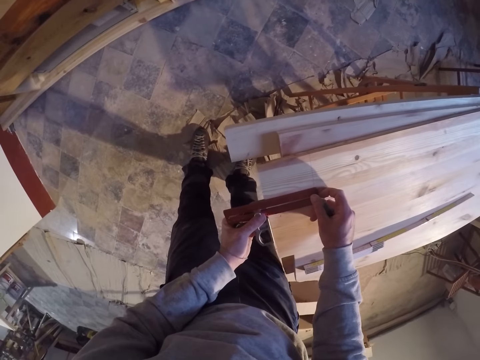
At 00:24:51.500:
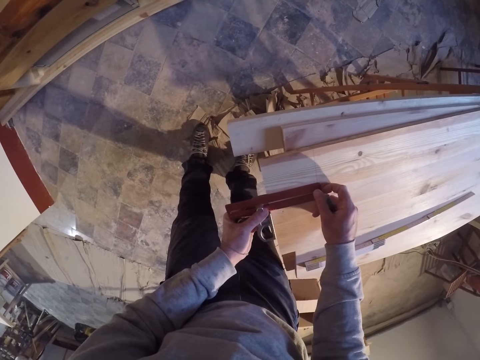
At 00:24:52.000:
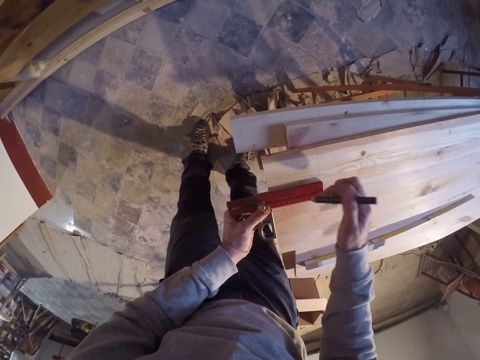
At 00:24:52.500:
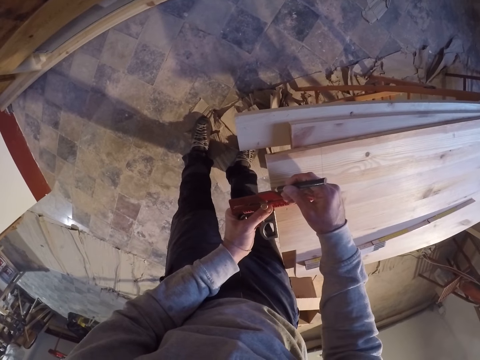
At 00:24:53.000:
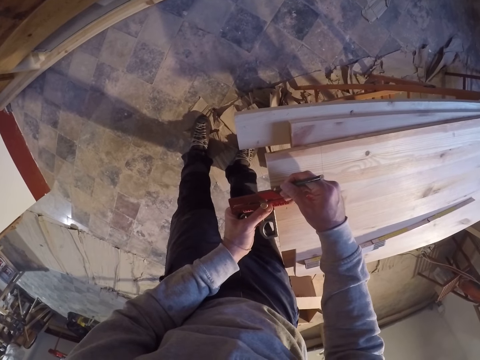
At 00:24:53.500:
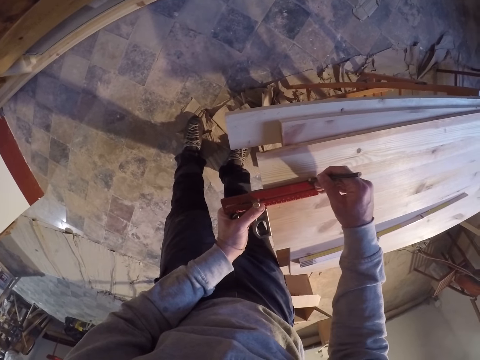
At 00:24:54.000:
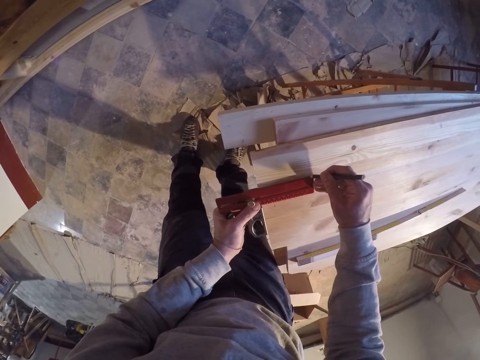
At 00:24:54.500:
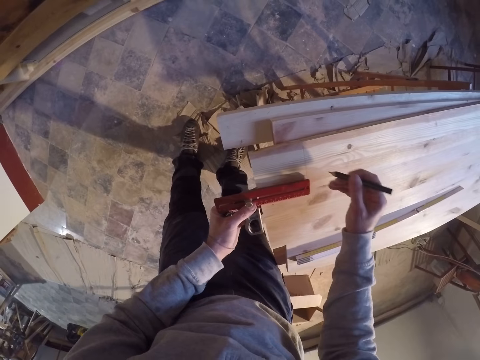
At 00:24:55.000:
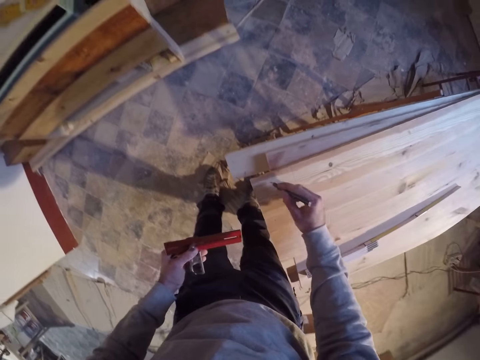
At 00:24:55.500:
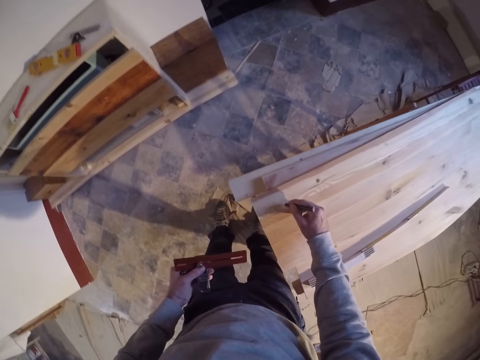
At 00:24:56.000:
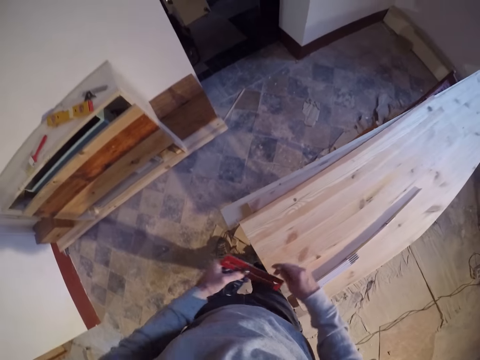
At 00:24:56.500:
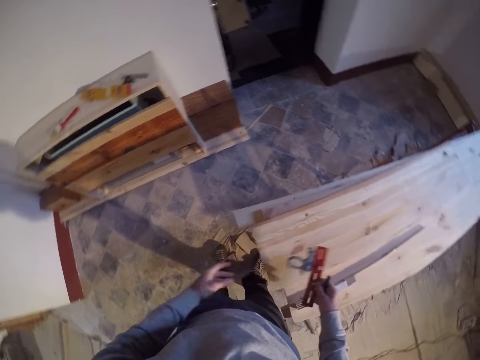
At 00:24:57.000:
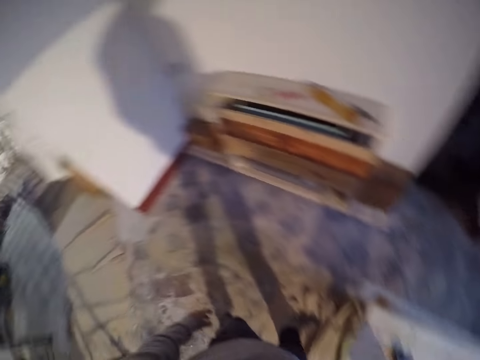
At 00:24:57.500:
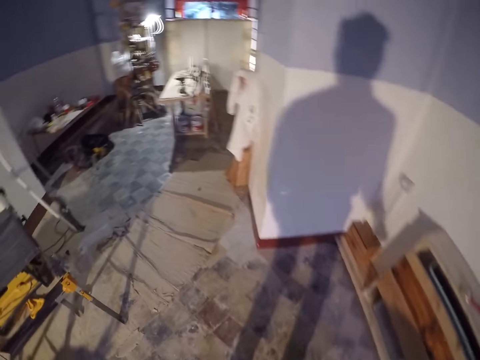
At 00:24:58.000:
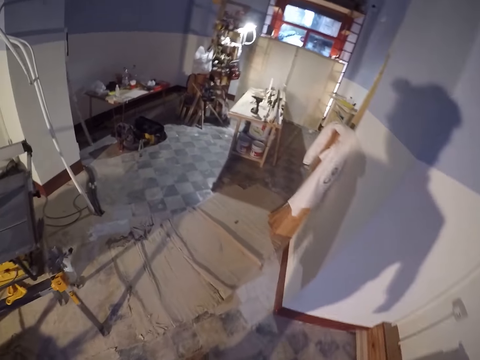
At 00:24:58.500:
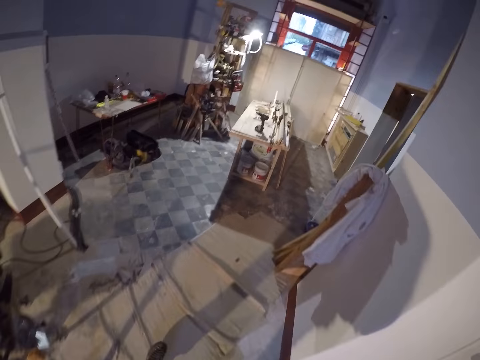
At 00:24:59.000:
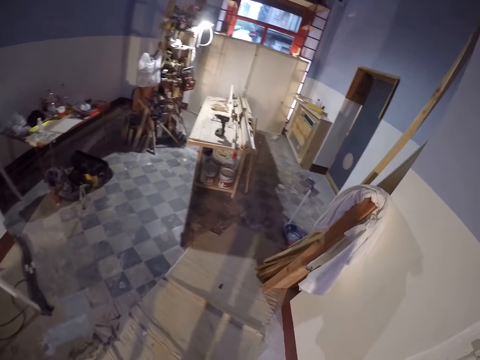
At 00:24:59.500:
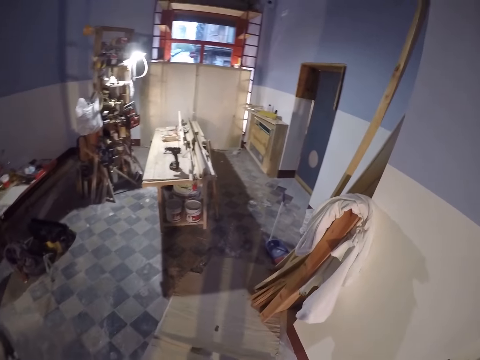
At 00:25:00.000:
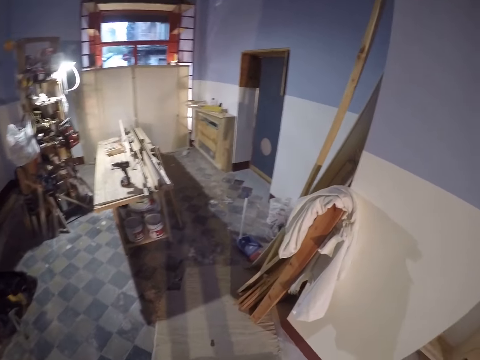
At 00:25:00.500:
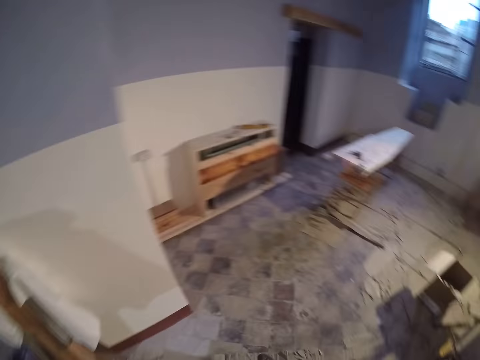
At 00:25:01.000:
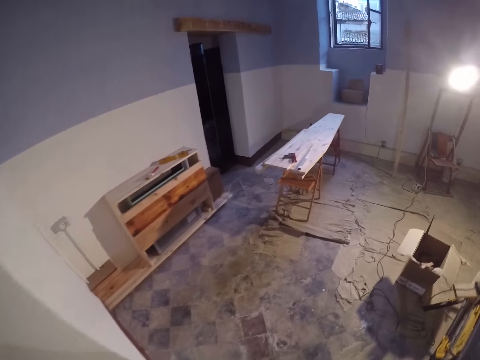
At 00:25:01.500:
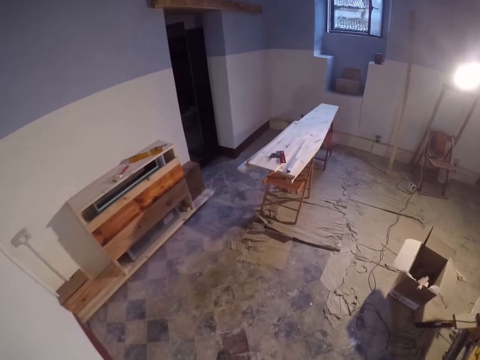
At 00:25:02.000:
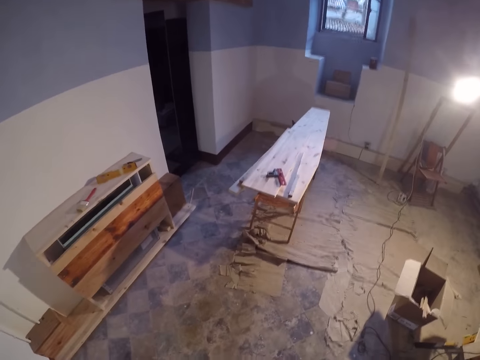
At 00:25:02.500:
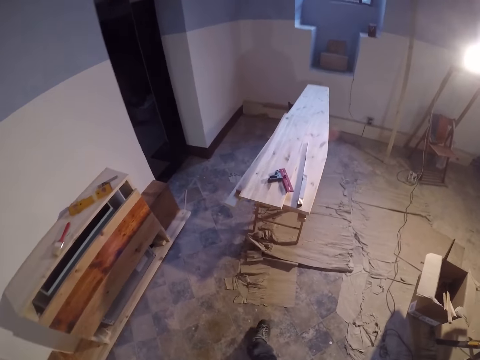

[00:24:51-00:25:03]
The camera wearer makes a mark with the pencil in his right hand and the combination square on the piece of wood on the wooden table. He makes a mark again. He writes on the piece of wood on the wooden table. He drops the combination square on the table with his right hand. He walks around the workshop.

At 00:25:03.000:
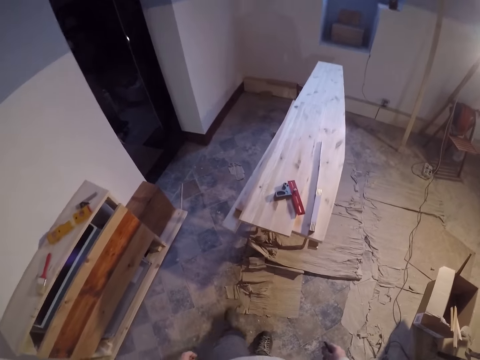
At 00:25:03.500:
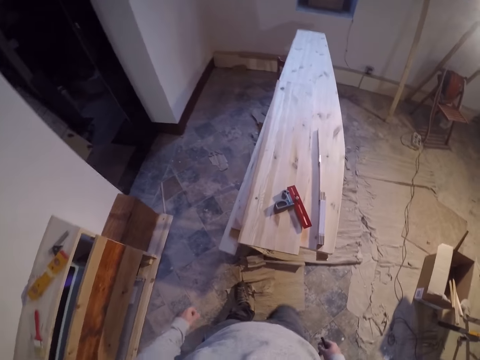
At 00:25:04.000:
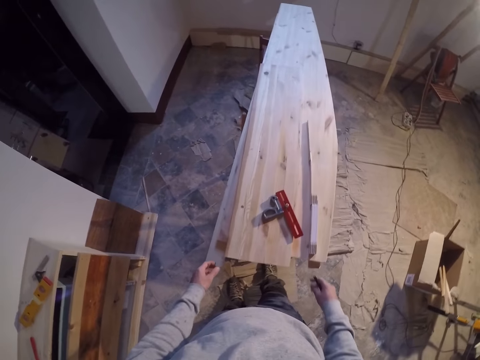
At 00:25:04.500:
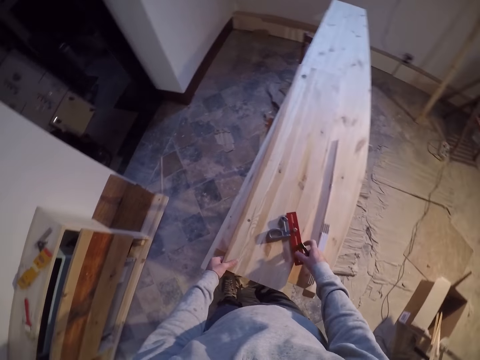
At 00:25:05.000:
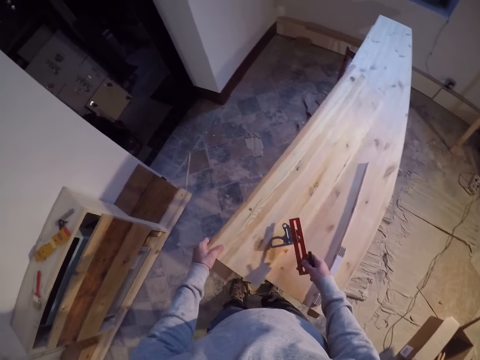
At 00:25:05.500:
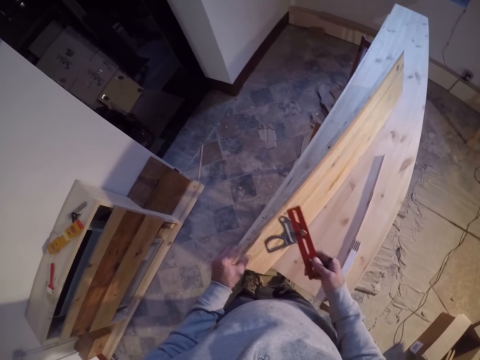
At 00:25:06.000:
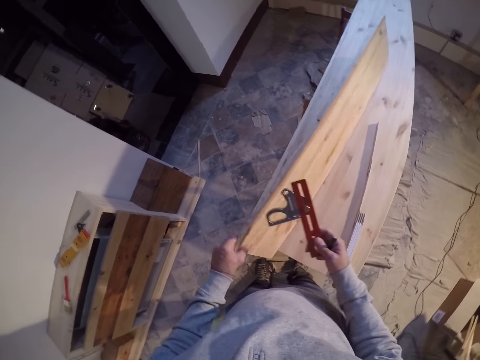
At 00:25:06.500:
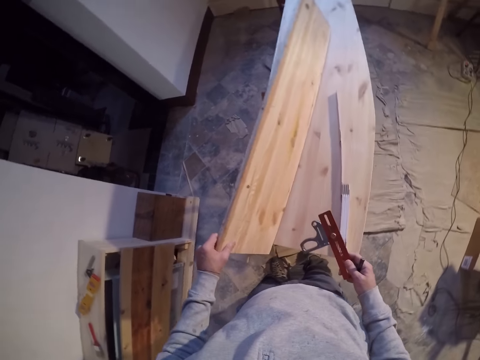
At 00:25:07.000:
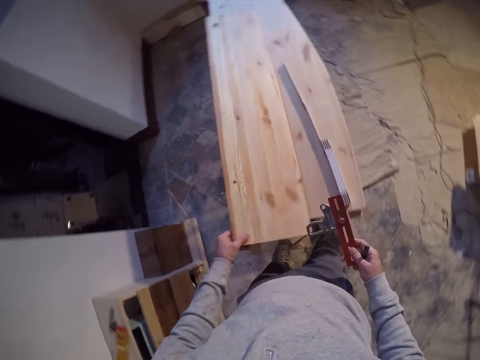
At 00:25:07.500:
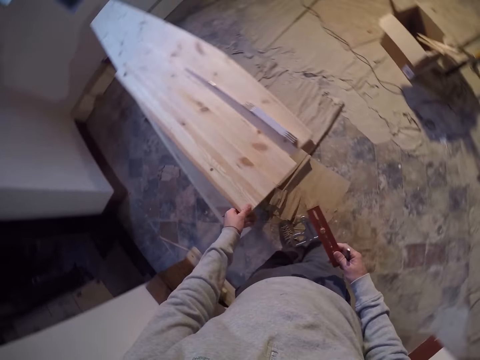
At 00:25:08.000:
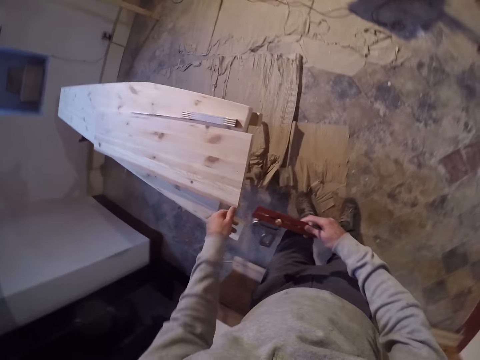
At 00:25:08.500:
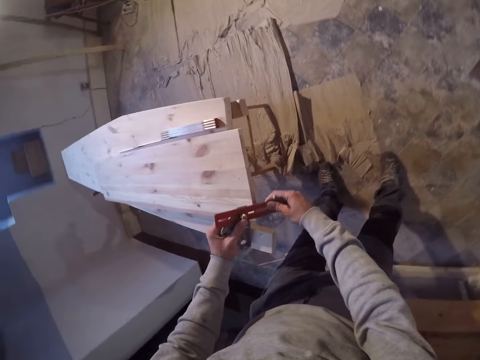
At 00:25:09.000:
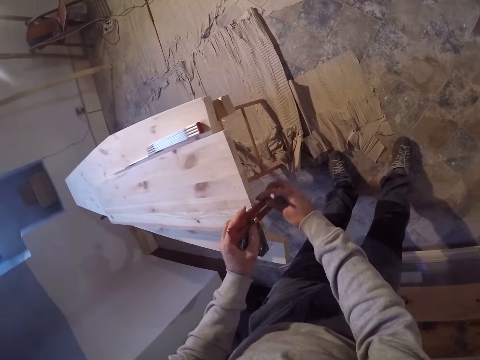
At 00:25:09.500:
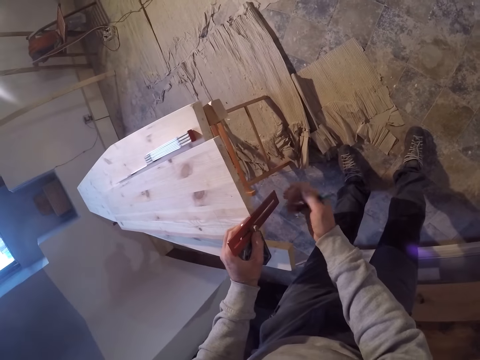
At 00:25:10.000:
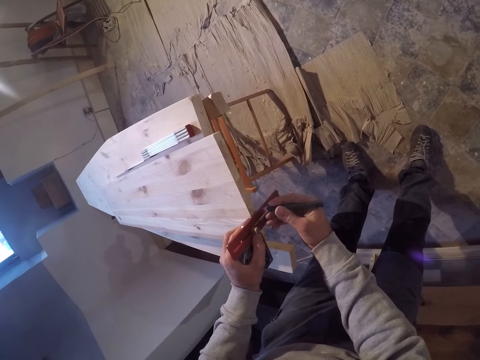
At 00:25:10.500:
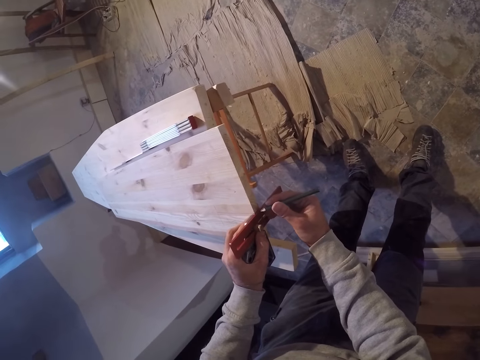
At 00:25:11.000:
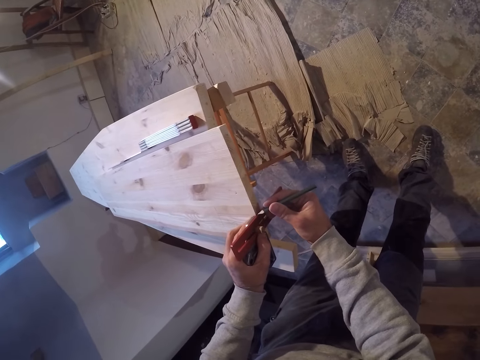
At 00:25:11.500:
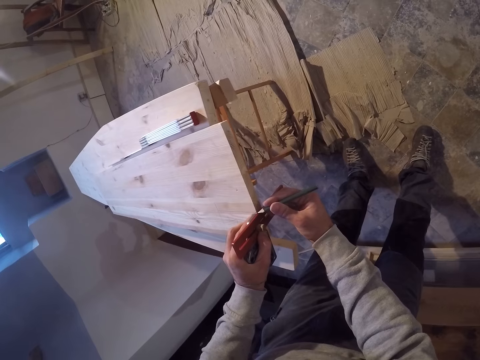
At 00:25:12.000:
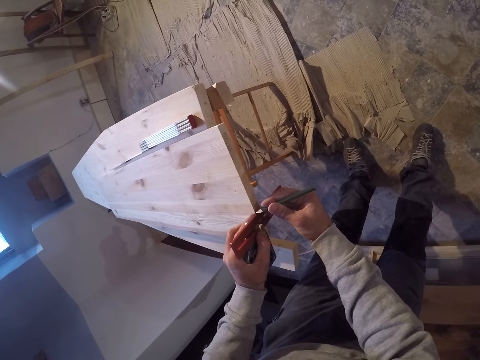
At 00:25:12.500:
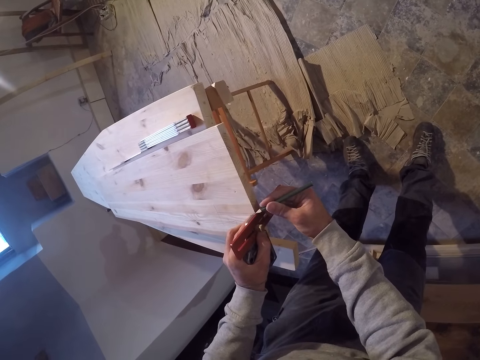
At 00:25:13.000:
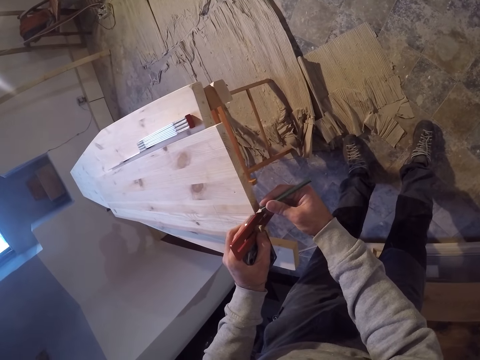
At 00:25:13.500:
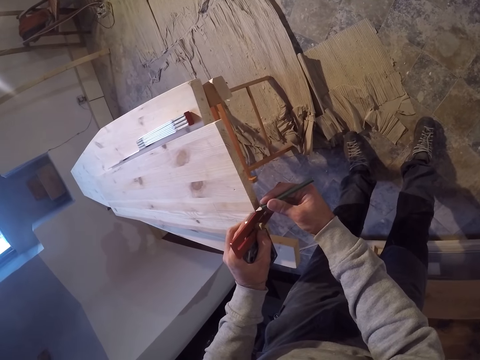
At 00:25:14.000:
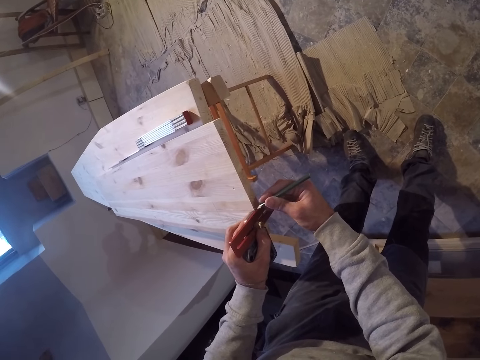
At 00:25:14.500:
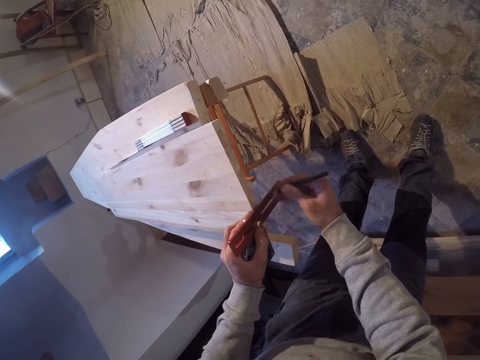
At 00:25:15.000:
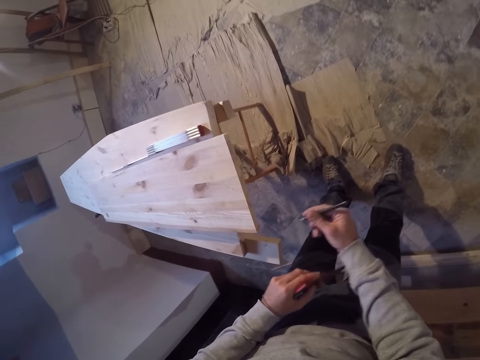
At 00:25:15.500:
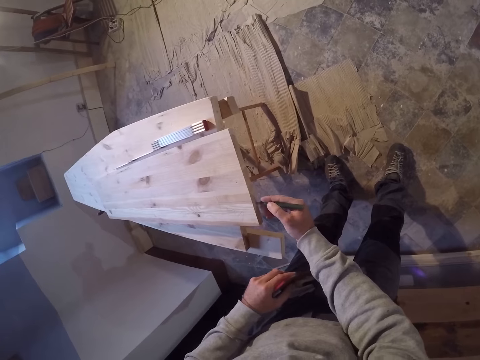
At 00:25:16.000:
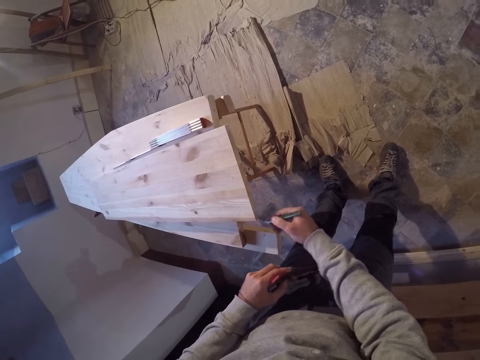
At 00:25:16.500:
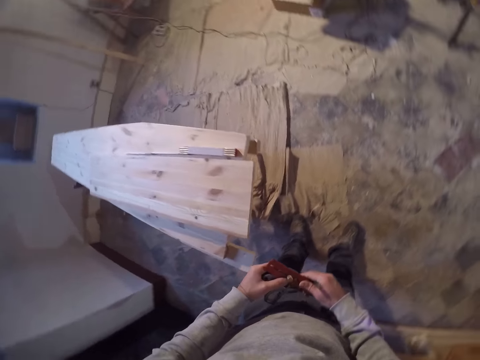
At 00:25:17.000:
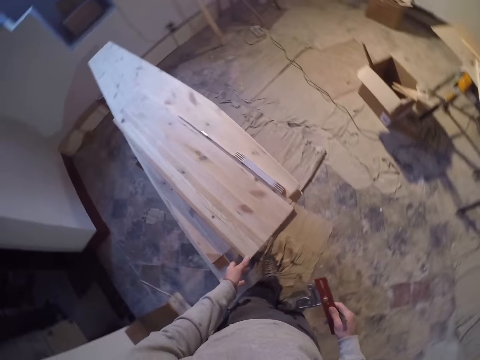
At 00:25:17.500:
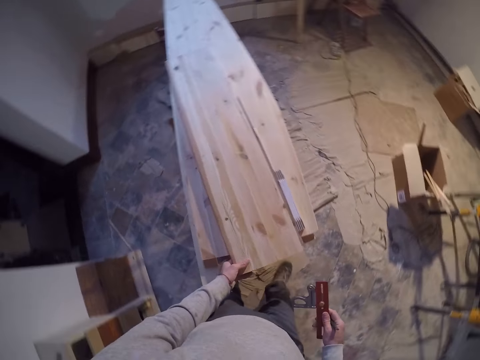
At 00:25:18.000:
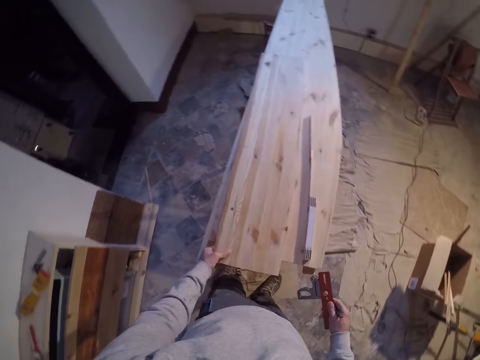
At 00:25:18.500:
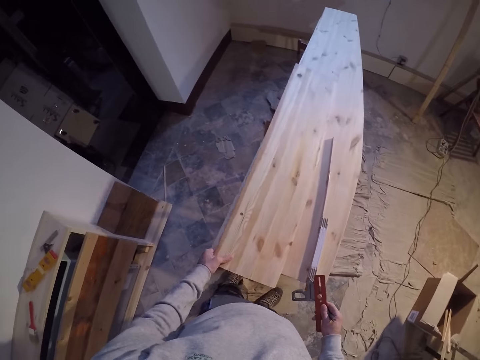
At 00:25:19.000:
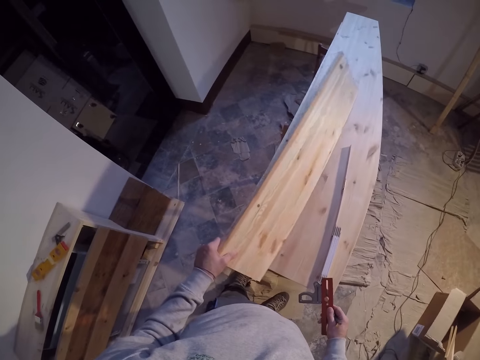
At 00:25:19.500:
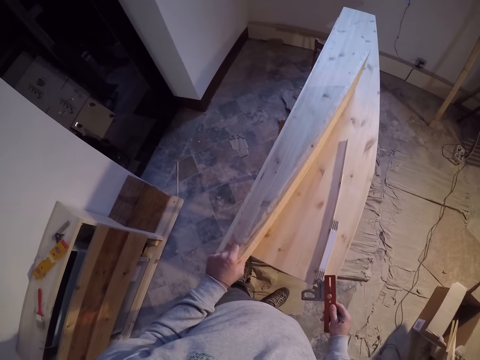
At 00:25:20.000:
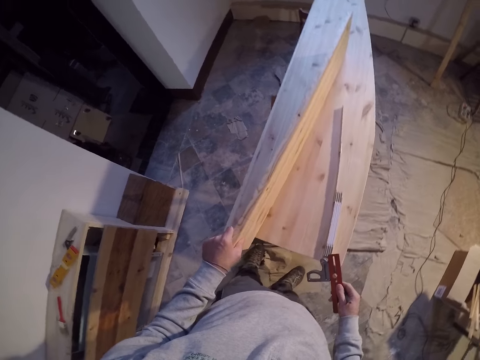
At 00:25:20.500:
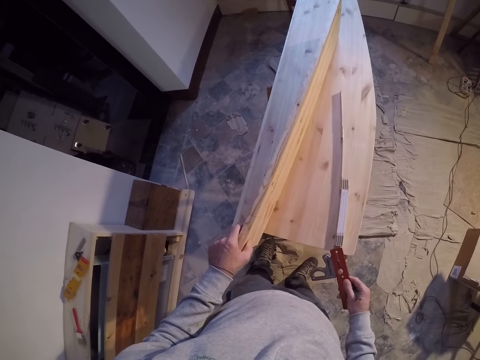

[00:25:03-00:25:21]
The camera wearer slants the piece of wood with his left hand. He picks up the combination square or square ruler from the table with his right hand. He holds the wood. He places the piece of wood in his left hand on the wooden table. He measures the wood with the square ruler. He makes a mark with the pencil in his right hand and the combination square on the piece of wood on the wooden table. He writes on the piece of wood on the wooden table. He sets the piece of wood vertically on the wooden bench with his left hand. He turns the wood.
